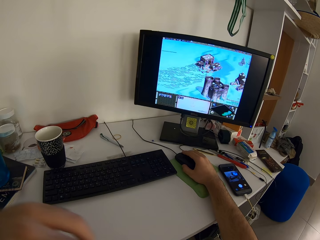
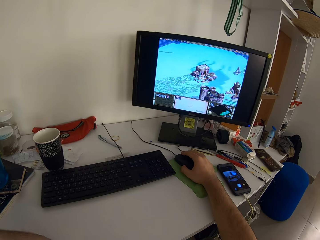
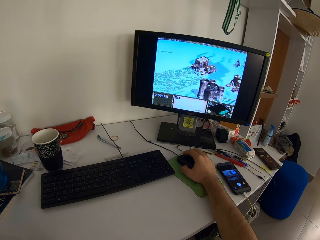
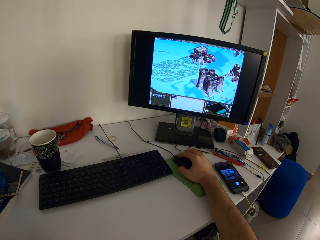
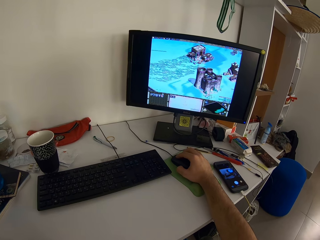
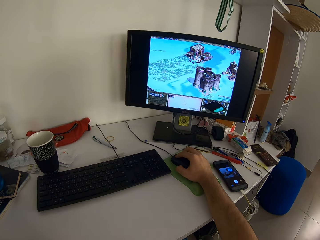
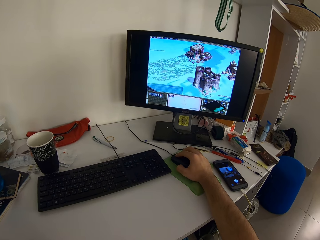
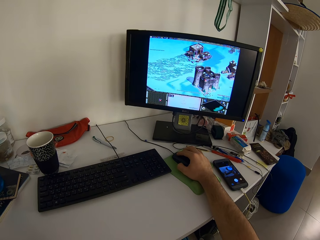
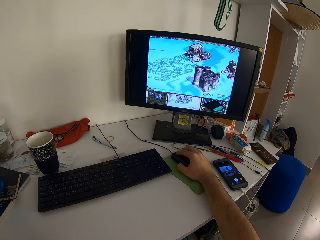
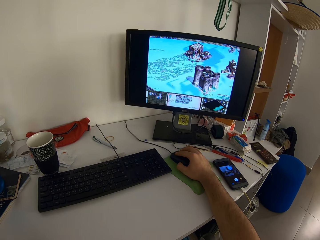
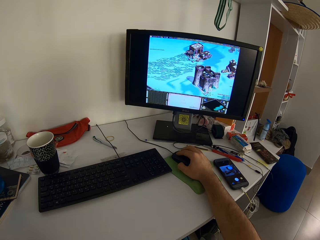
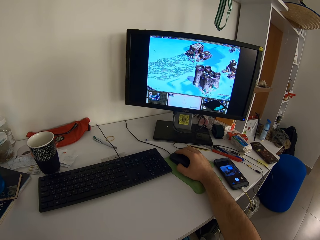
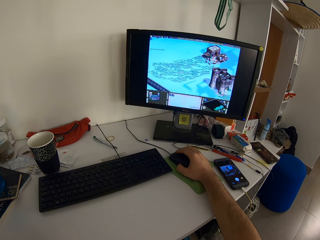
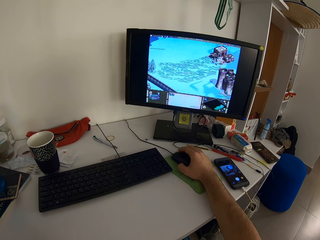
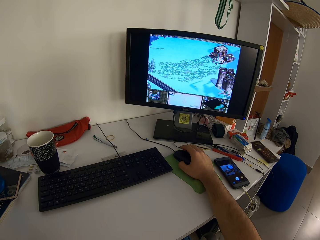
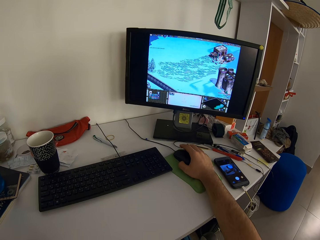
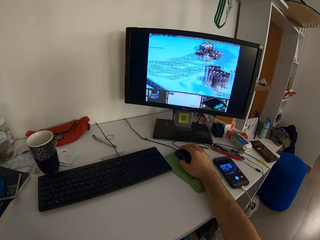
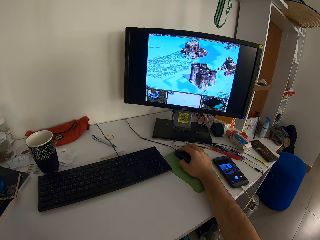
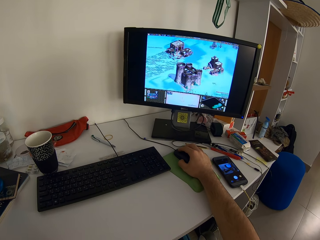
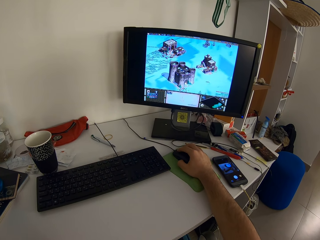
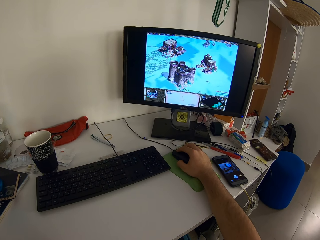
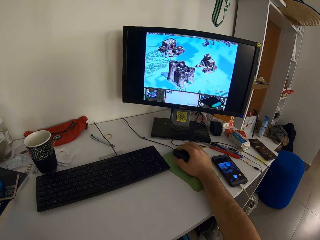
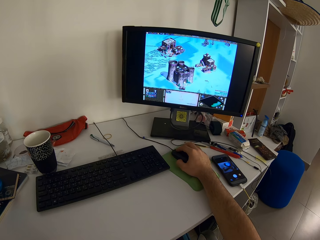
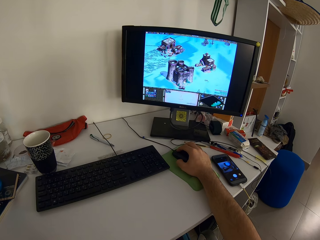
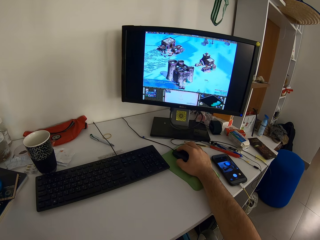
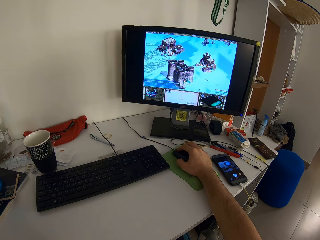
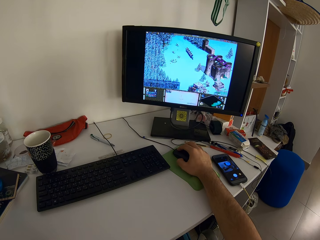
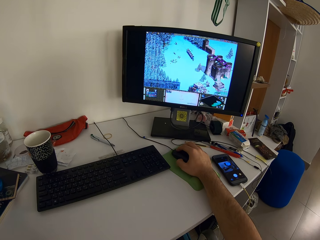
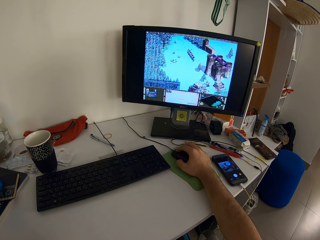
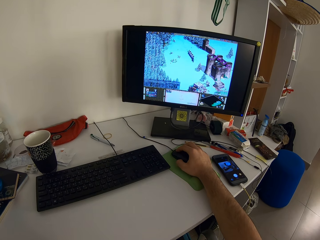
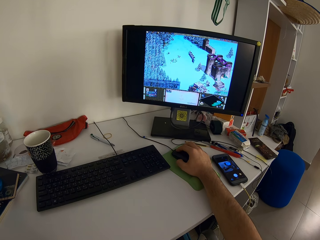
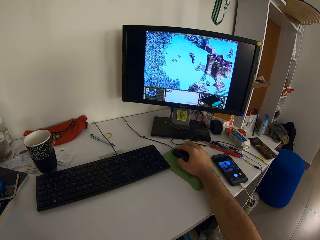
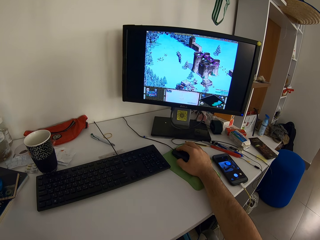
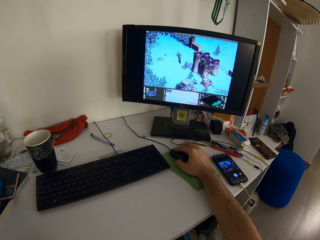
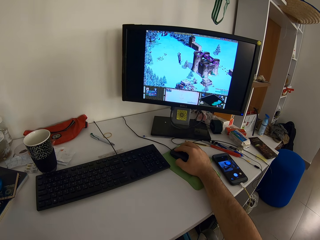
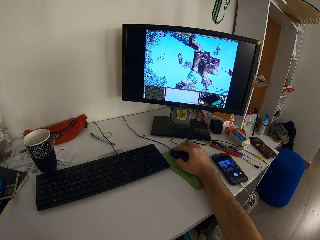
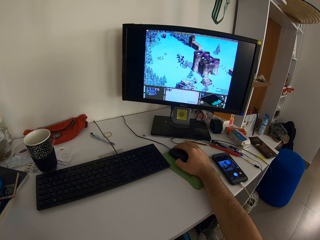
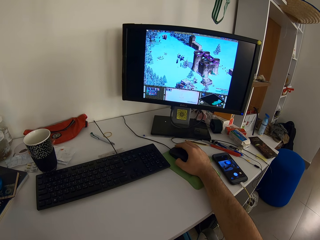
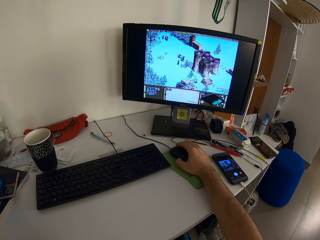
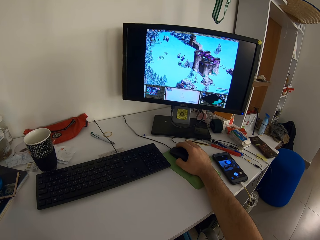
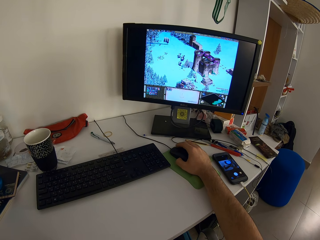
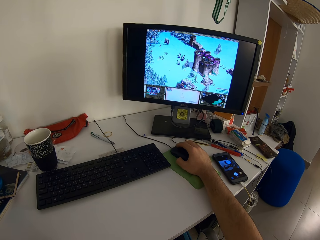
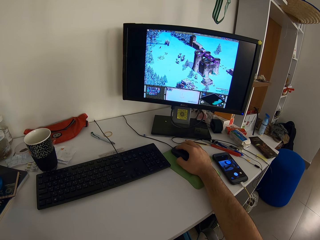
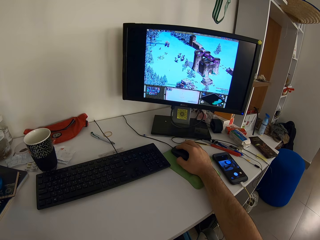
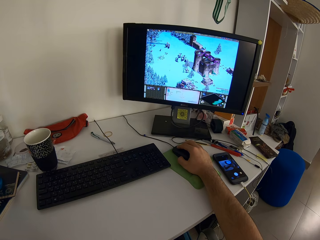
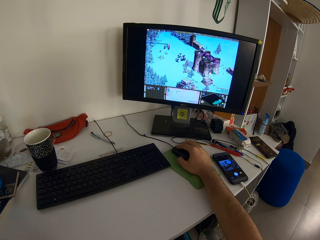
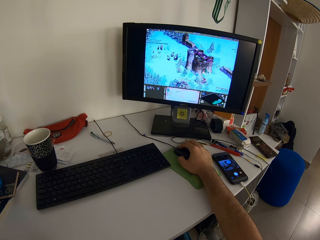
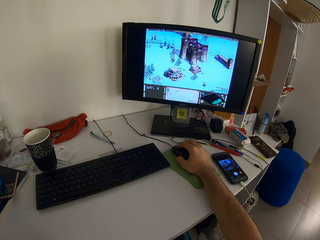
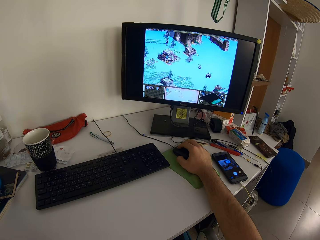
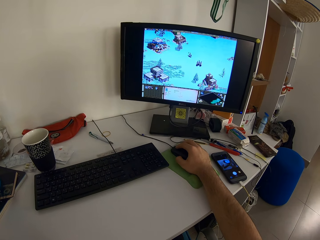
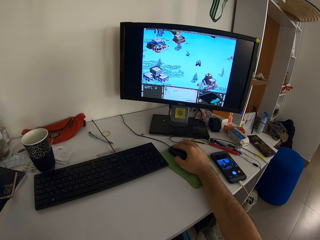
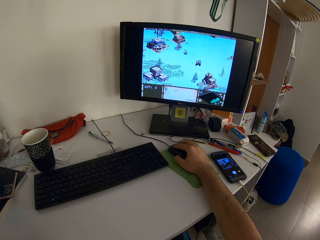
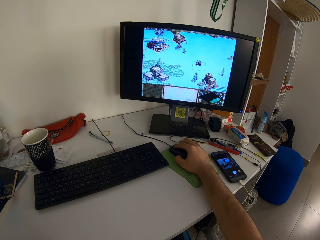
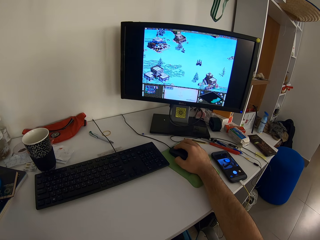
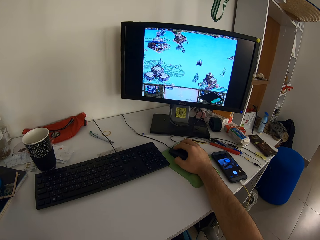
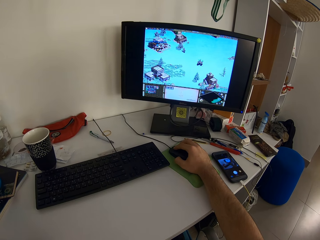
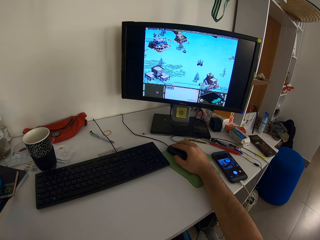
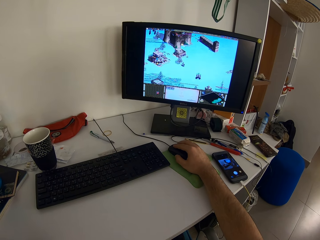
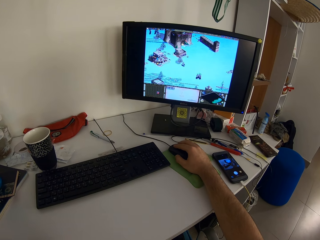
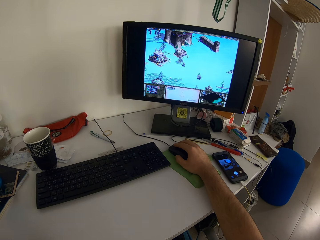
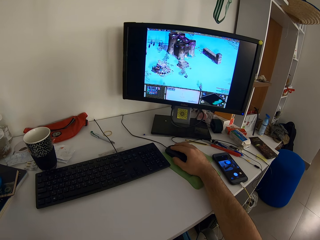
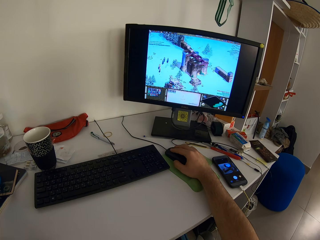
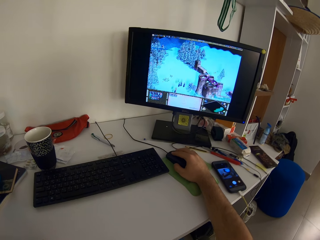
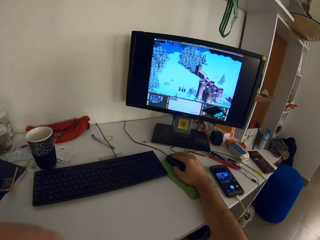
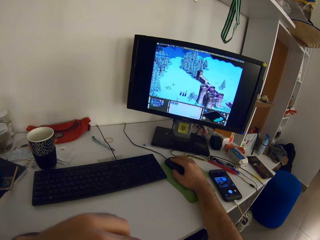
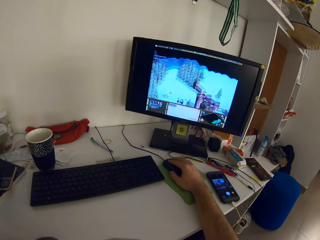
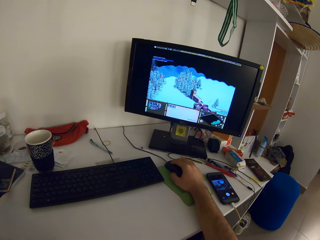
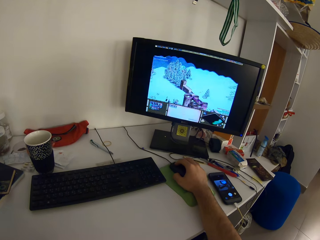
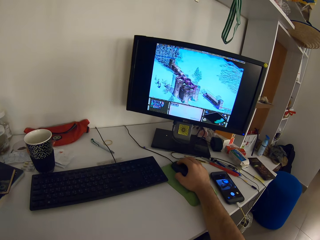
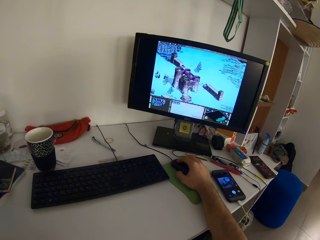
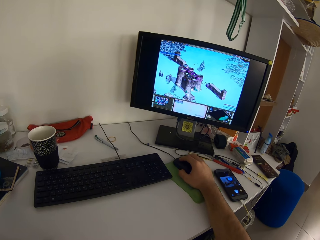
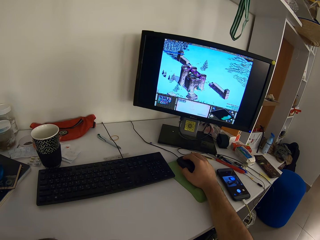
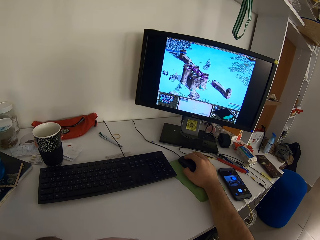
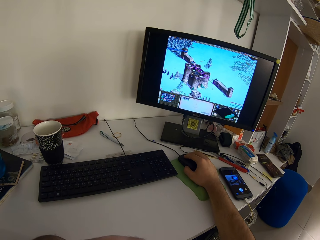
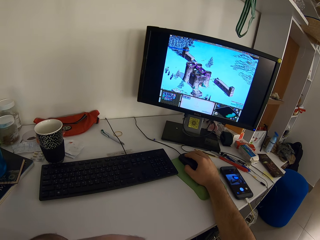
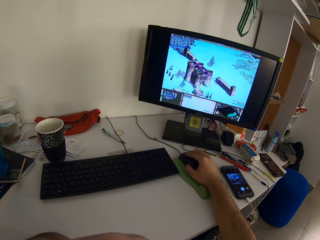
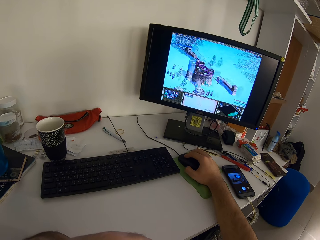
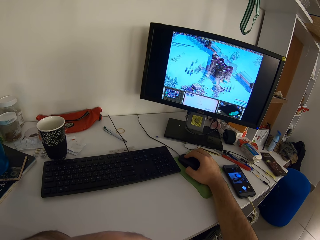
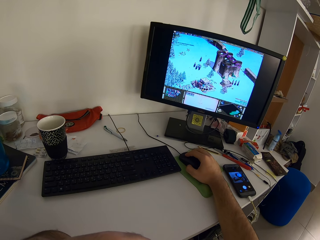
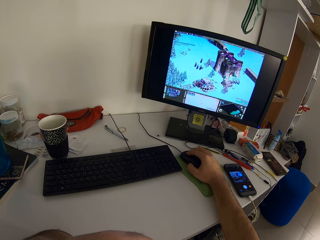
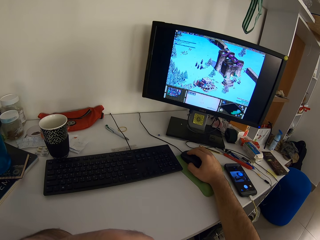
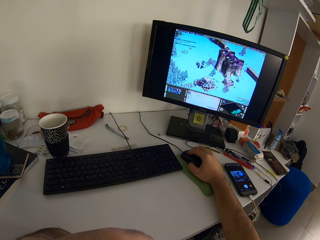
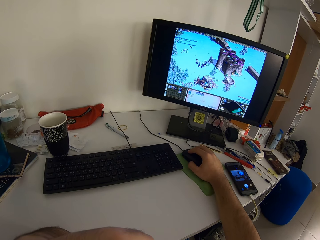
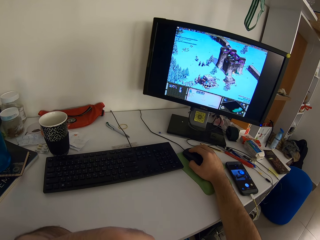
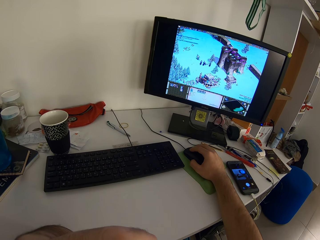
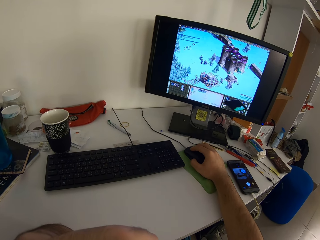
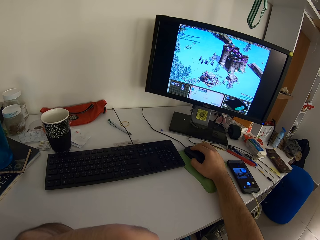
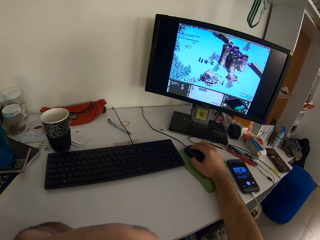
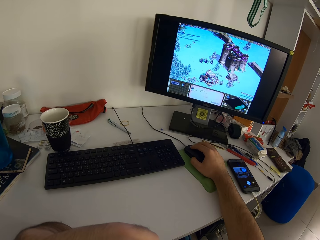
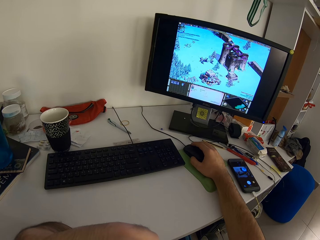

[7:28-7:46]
The camera wearer moves his left hand to the left. He plays a video game by dragging the mouse. He clicks the mouse. He moves his left hand to the right.

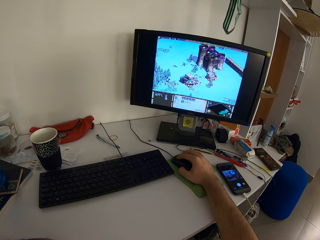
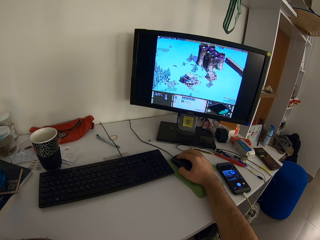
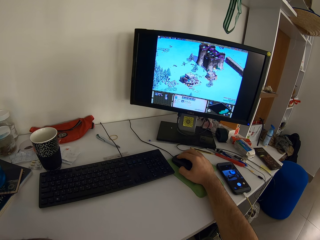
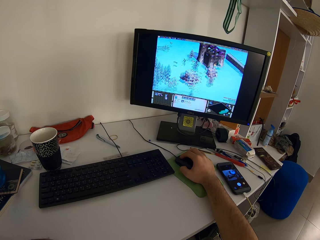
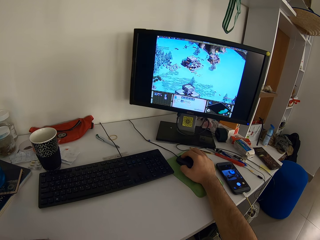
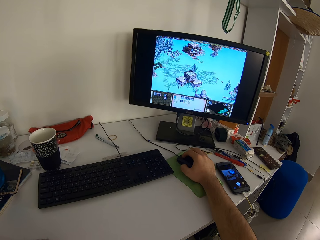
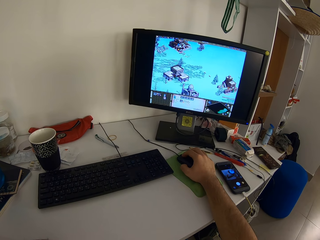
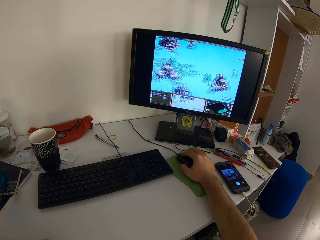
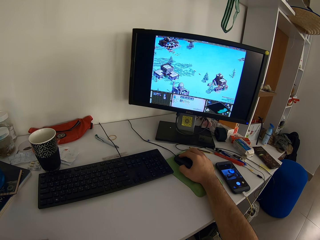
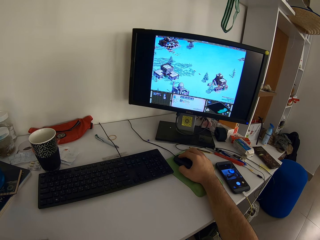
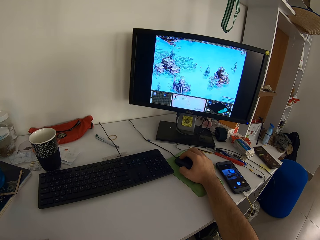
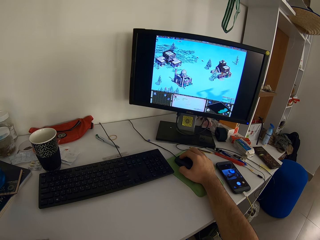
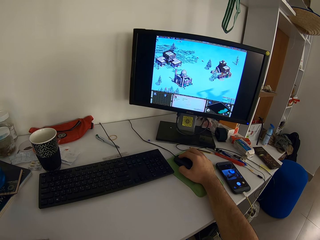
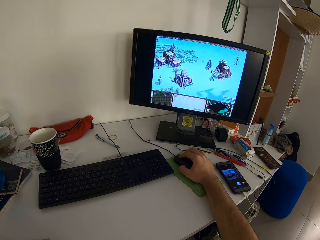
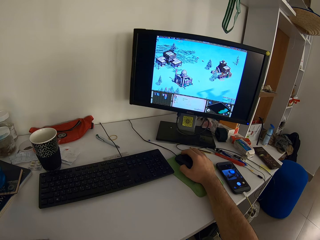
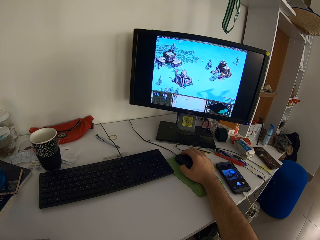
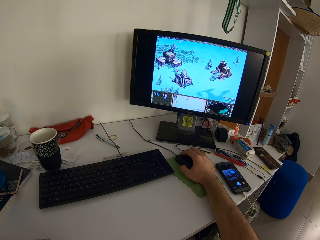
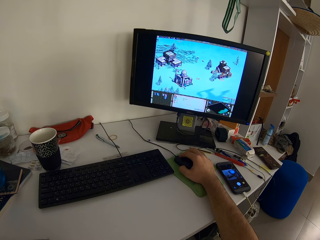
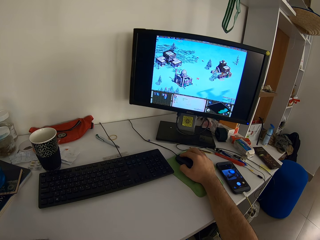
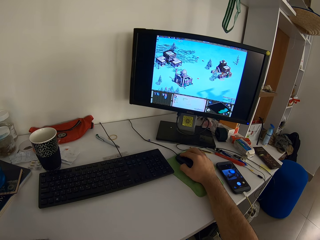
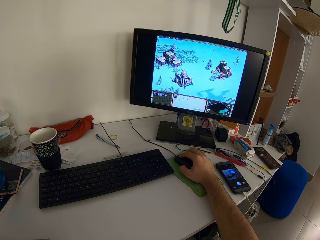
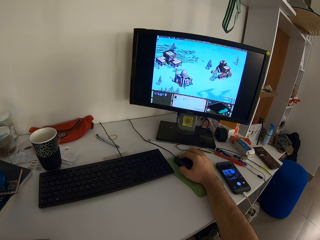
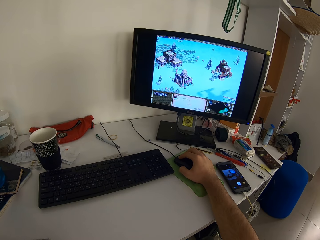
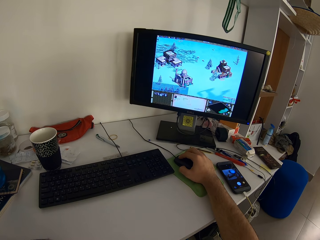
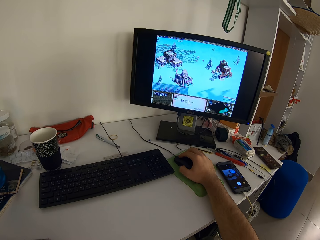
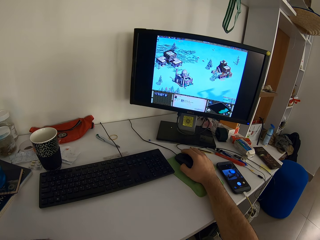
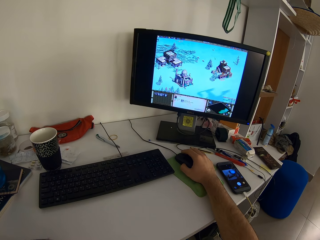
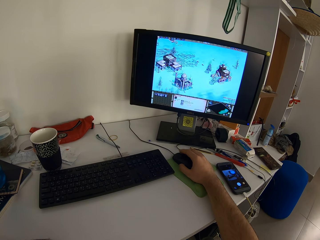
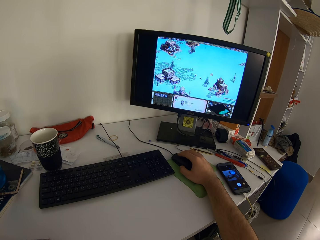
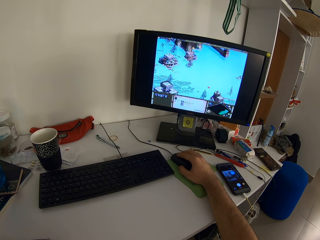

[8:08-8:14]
The camera wearer drags the mouse.
